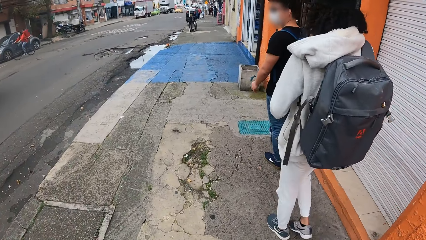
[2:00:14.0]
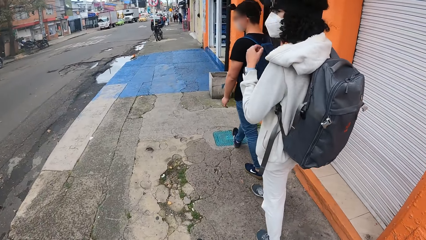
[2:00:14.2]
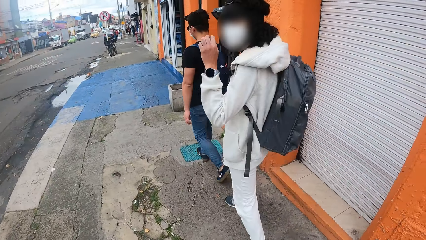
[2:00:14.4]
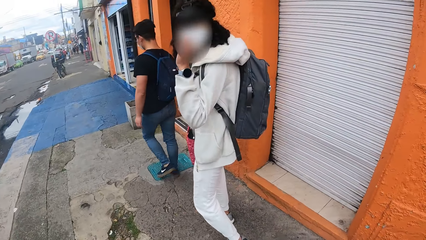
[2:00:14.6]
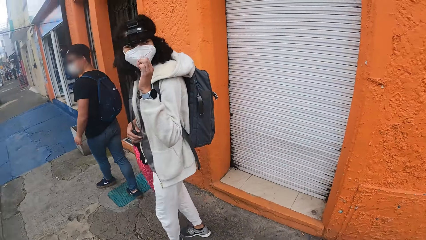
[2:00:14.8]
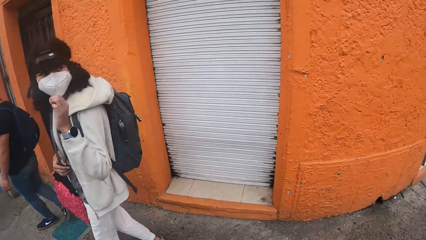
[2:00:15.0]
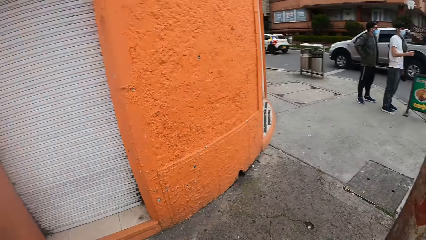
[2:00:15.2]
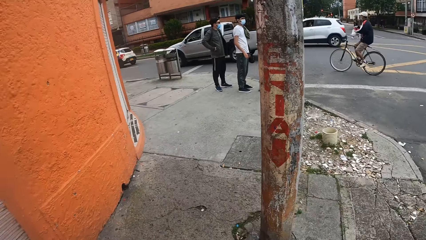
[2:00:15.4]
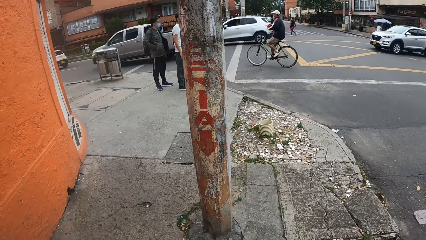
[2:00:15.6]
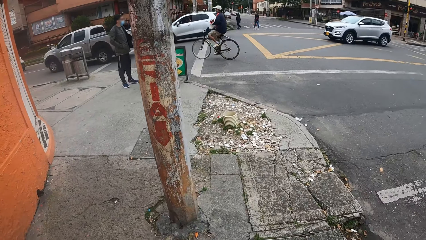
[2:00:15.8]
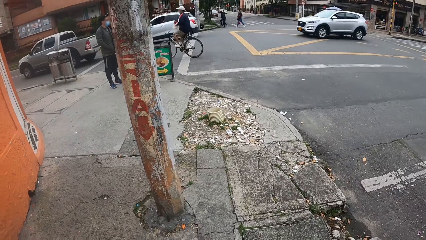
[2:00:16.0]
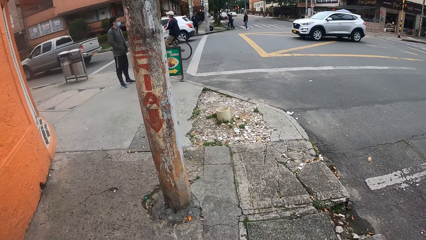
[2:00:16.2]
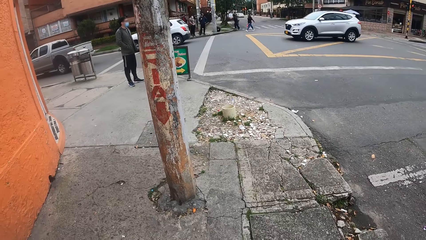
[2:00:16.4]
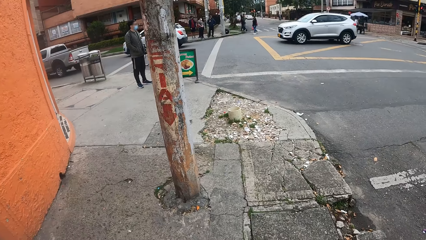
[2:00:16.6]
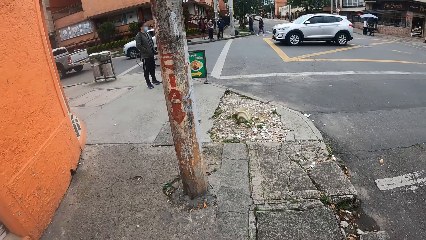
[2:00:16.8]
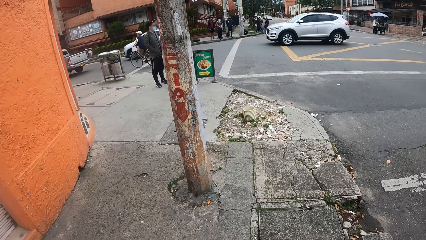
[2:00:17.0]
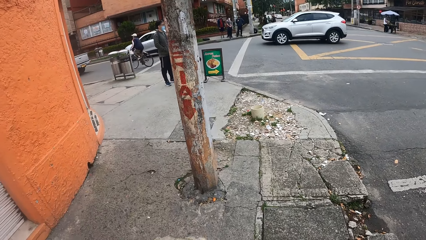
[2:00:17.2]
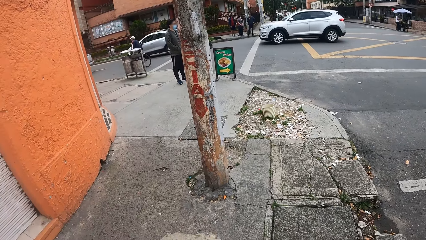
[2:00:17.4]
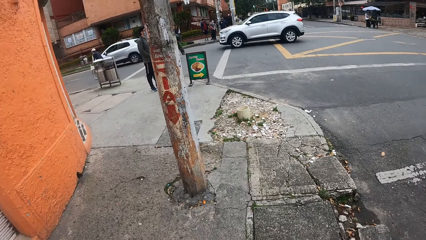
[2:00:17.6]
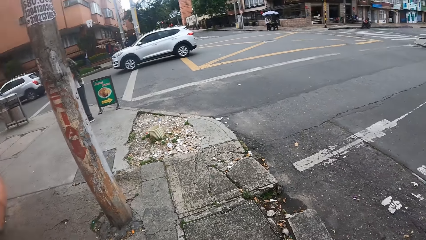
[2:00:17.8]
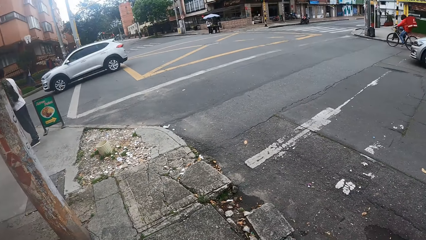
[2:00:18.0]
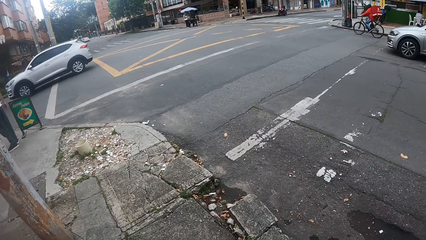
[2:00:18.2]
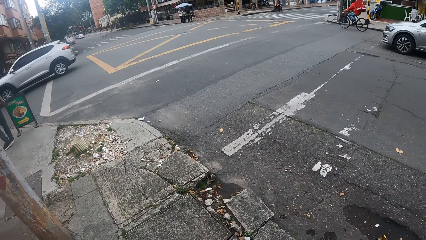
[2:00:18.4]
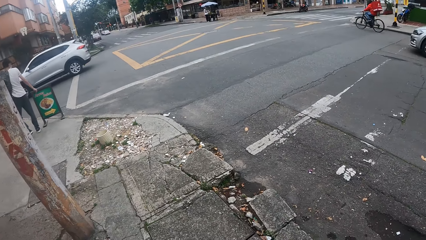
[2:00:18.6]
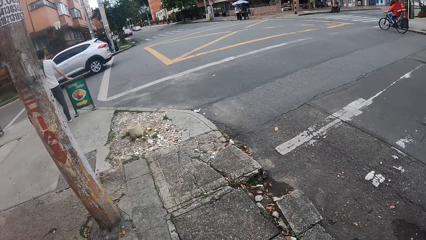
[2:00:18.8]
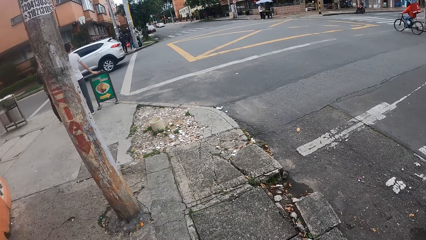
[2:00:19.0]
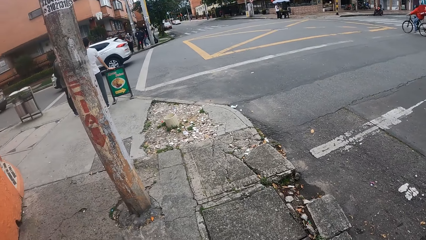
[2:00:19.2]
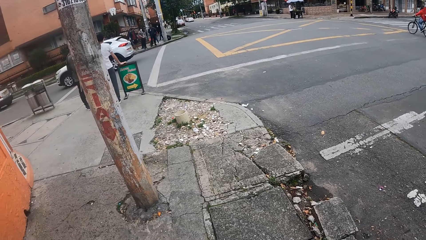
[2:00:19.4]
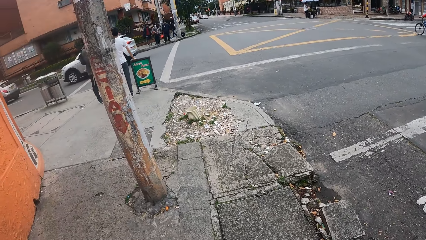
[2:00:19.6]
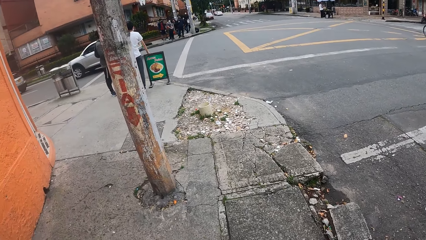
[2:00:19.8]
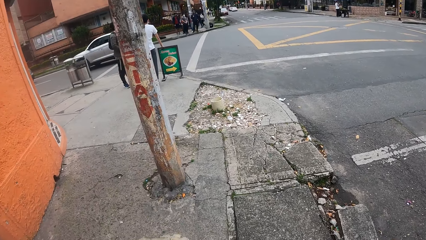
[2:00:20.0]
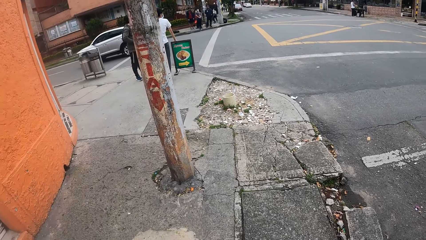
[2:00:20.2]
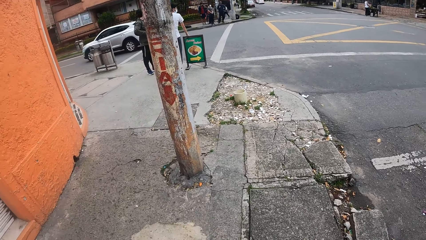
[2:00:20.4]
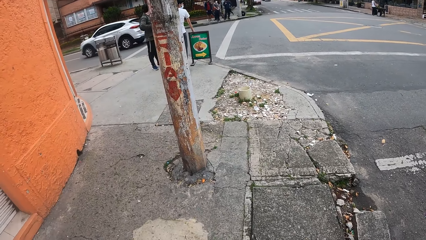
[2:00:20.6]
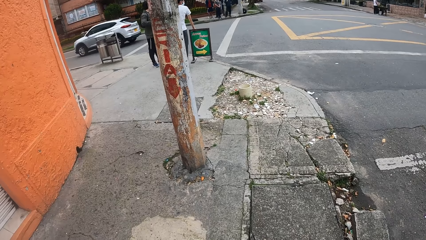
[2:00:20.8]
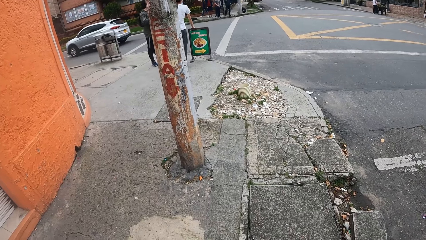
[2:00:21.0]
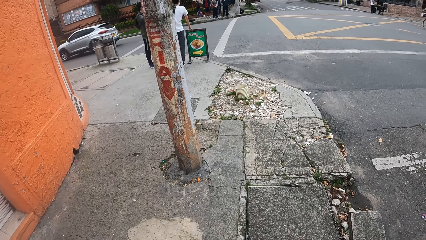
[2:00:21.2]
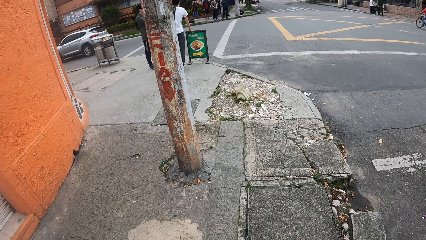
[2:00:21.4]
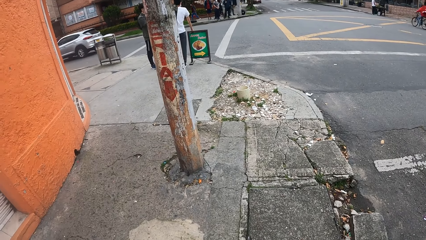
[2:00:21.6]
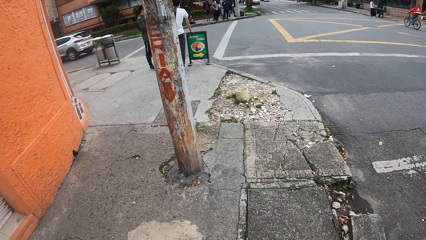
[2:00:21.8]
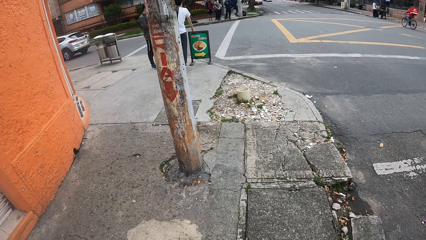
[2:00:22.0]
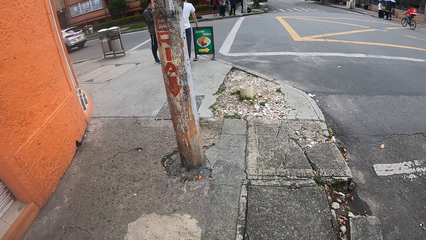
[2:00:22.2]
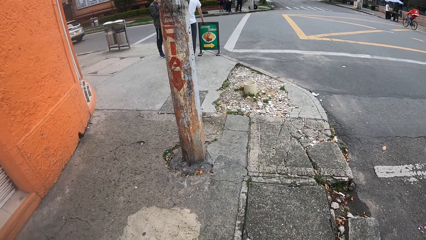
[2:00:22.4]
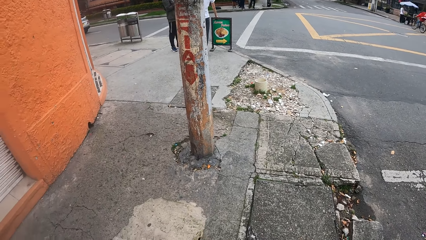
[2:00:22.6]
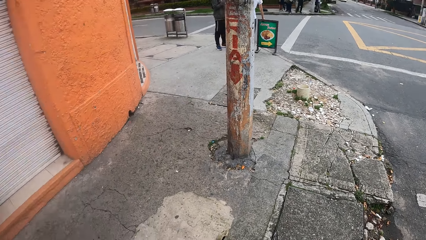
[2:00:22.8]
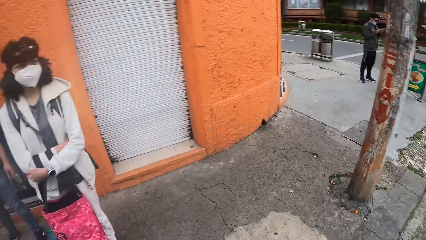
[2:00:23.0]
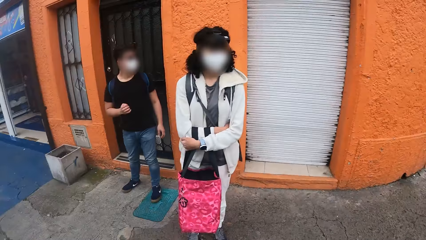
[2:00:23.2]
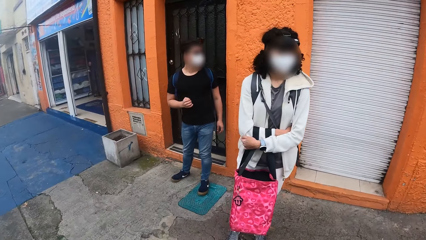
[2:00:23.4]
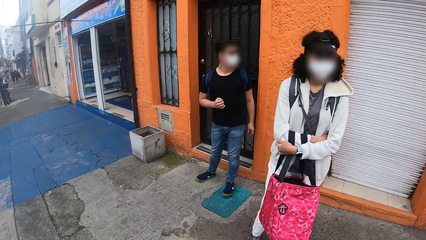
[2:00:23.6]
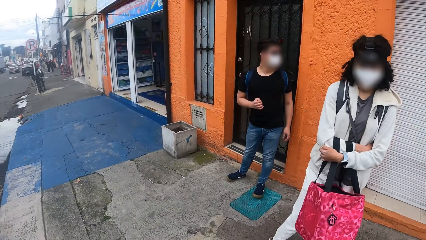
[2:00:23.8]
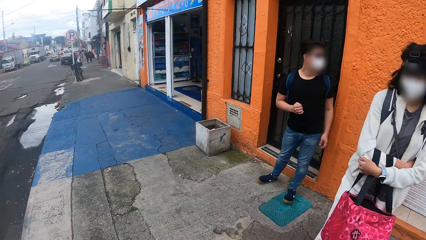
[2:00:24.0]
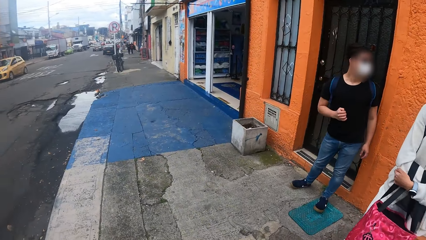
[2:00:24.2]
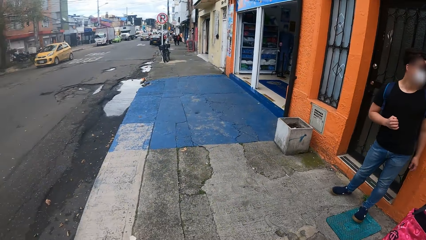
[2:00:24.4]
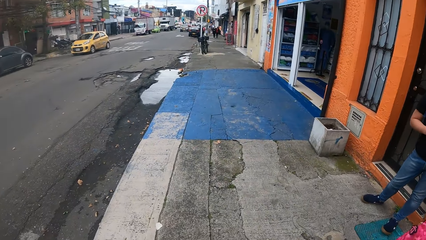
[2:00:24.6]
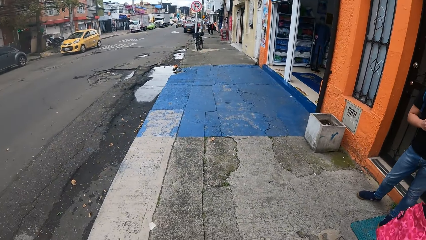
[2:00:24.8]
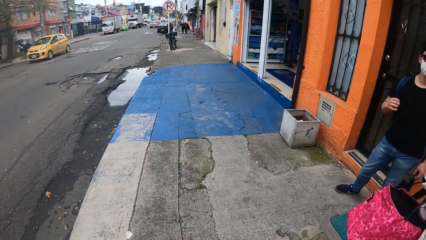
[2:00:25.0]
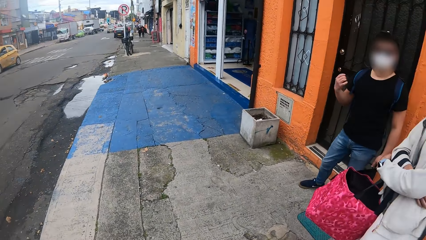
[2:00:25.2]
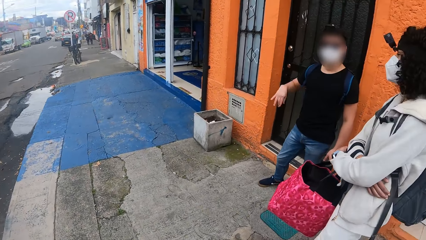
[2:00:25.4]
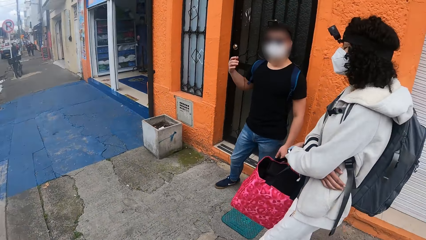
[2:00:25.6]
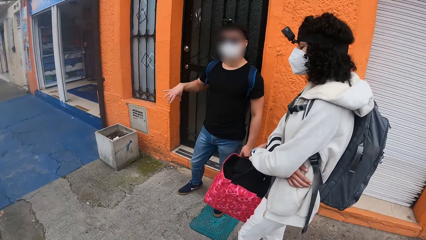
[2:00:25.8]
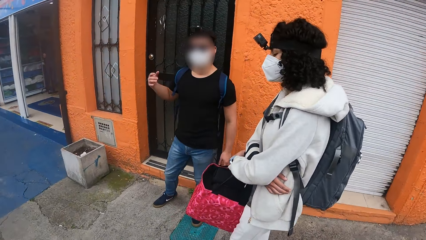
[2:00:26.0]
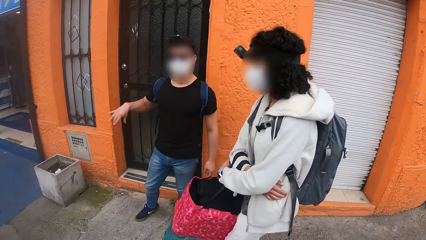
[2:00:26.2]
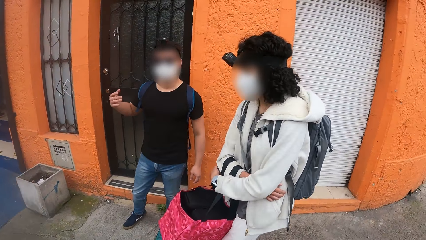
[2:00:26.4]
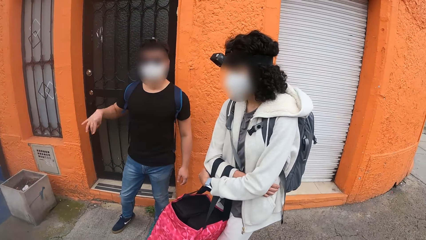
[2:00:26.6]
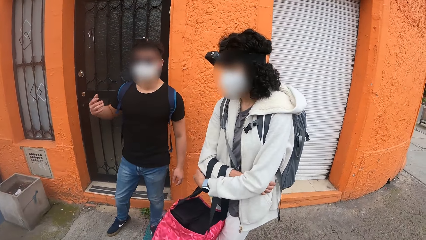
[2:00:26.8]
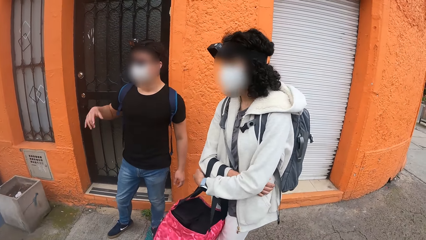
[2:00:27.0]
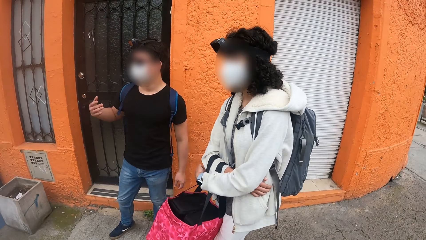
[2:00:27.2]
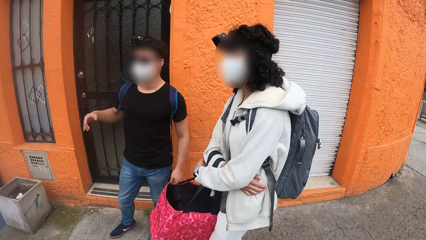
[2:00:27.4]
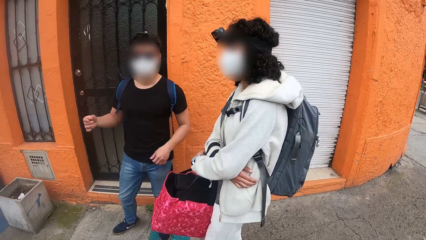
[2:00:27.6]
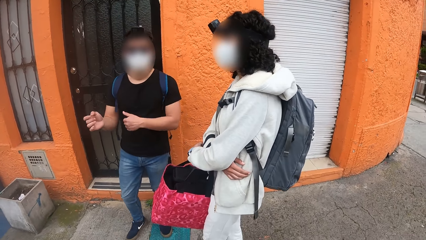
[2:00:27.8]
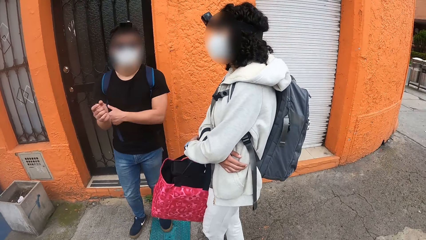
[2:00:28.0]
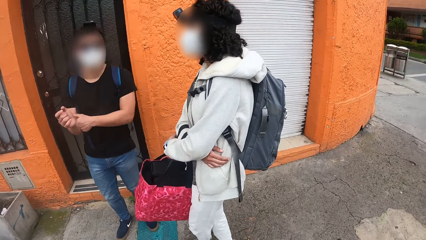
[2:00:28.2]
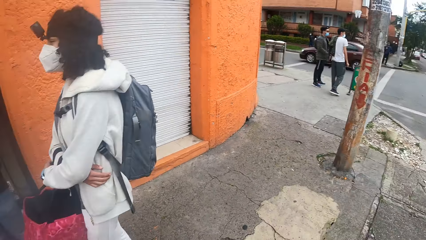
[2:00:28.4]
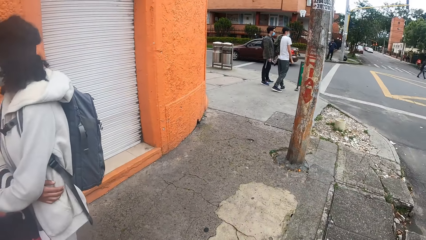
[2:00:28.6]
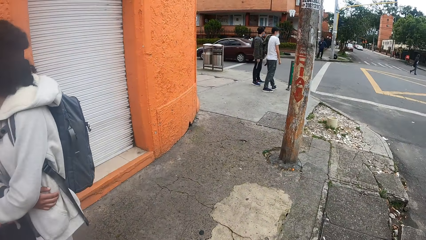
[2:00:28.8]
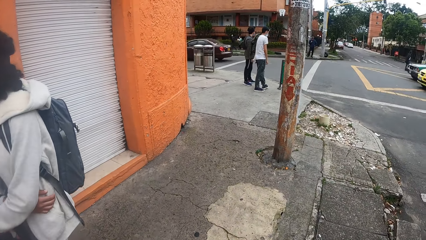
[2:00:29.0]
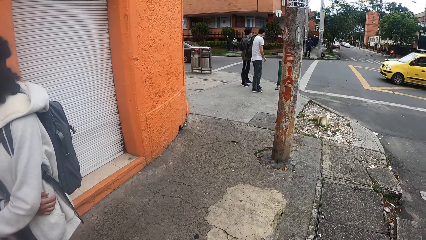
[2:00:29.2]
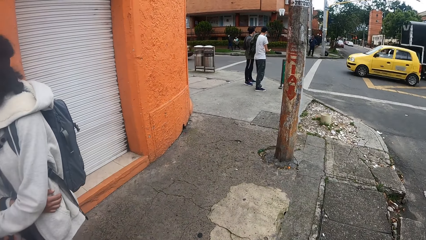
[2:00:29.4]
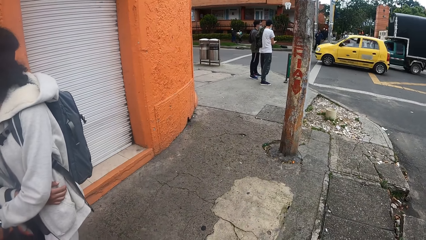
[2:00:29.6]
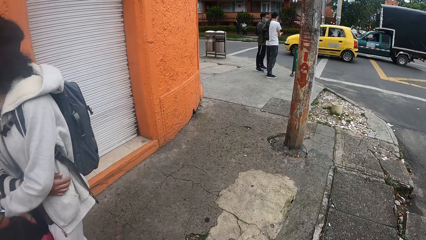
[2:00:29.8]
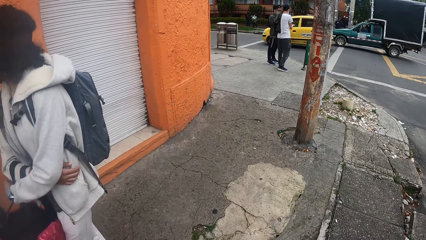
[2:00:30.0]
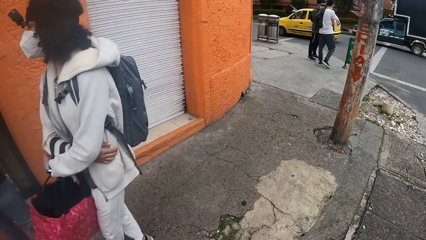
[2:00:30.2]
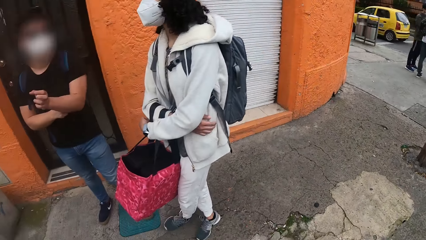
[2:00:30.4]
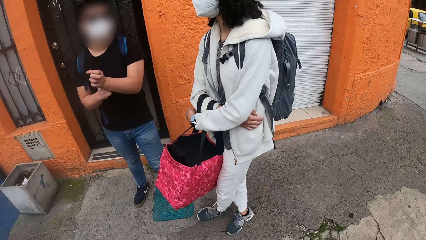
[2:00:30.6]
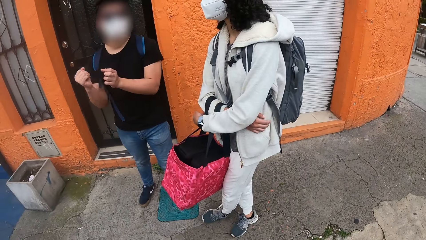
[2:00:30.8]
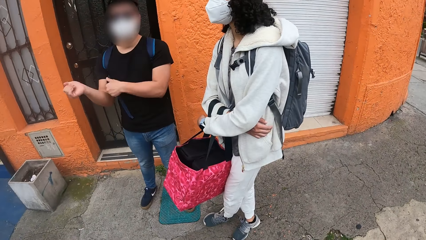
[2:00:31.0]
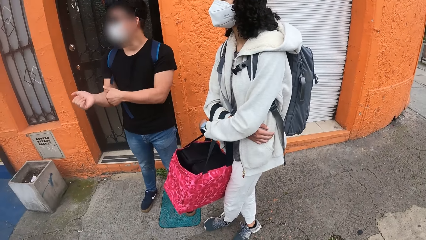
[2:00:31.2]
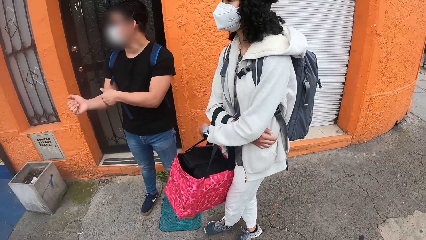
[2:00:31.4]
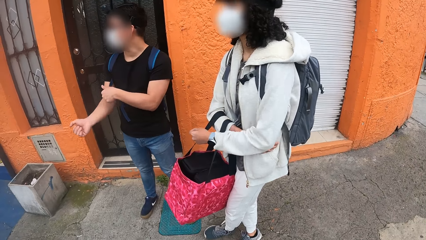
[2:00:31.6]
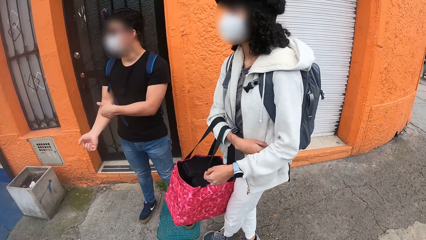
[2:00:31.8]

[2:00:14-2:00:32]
A person looks around. A man places his left hand on a signpost. The camera wearer looks around. Another man shakes his hands and touches his hands. The camera wearer looks around. The second man removes his right hand from his left hand and massages his right arm with his left fist.
